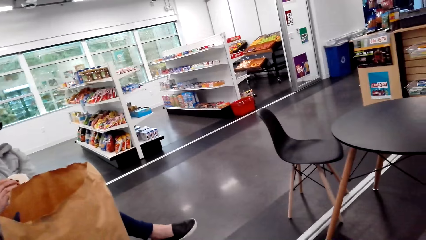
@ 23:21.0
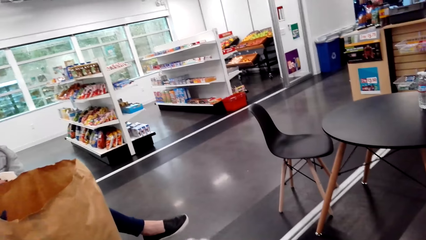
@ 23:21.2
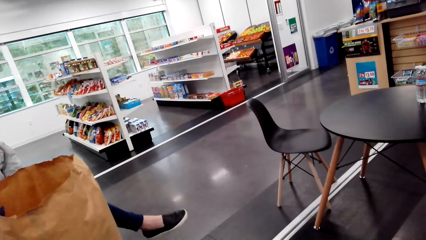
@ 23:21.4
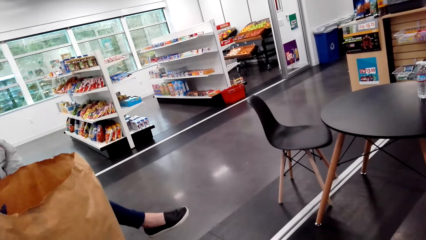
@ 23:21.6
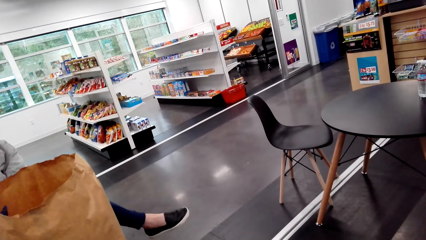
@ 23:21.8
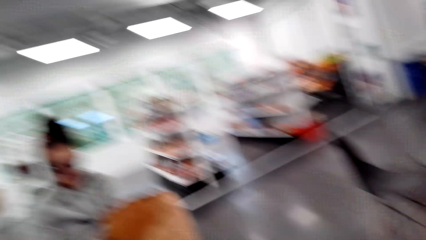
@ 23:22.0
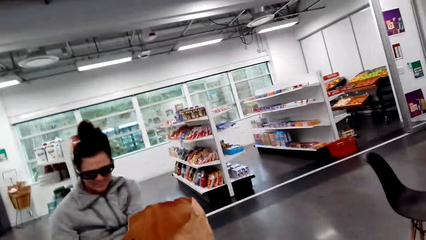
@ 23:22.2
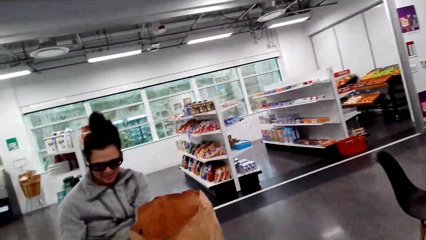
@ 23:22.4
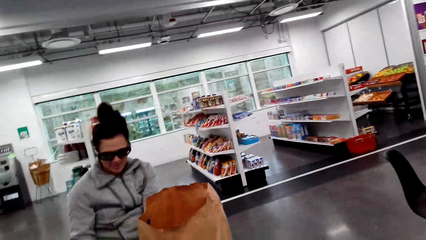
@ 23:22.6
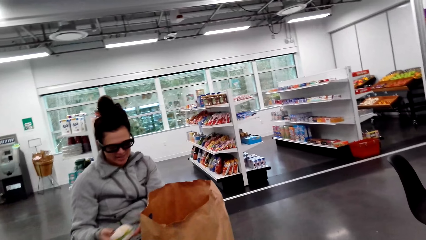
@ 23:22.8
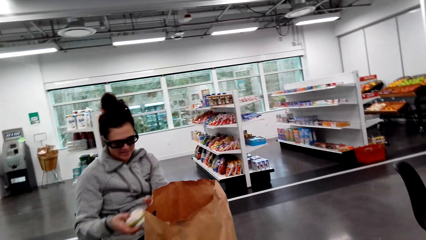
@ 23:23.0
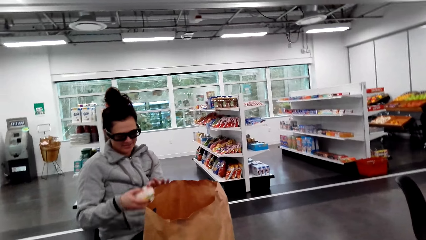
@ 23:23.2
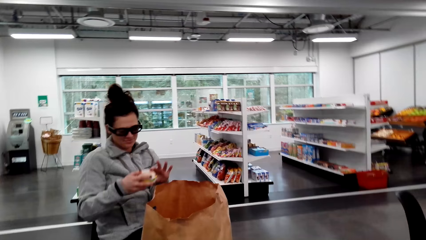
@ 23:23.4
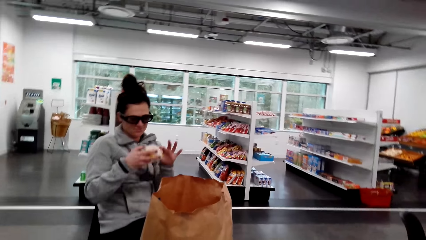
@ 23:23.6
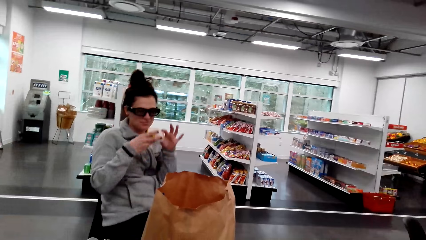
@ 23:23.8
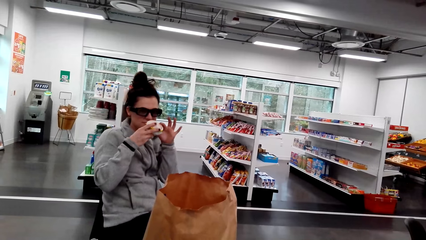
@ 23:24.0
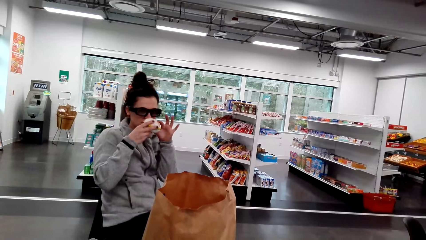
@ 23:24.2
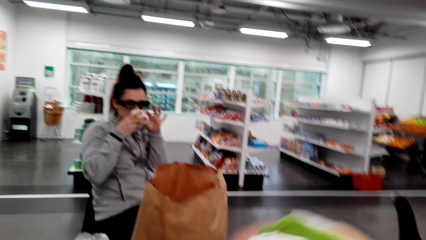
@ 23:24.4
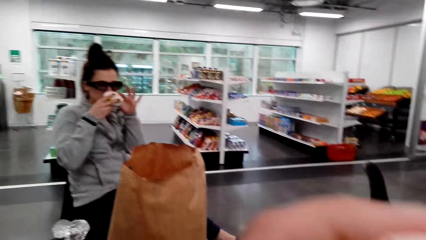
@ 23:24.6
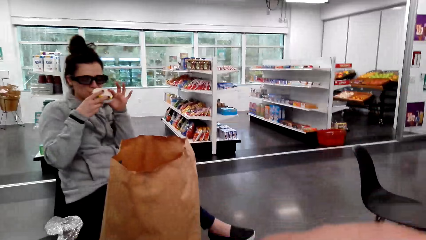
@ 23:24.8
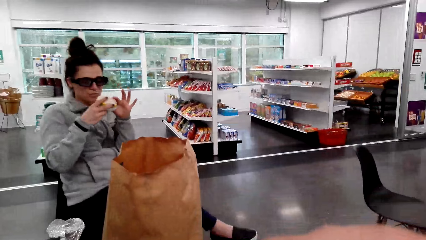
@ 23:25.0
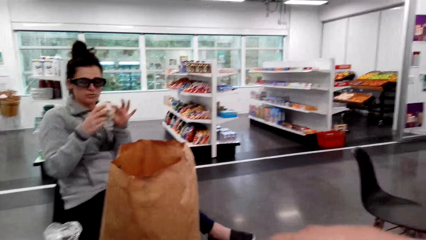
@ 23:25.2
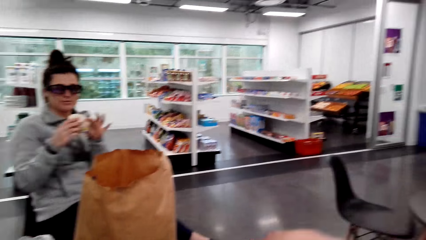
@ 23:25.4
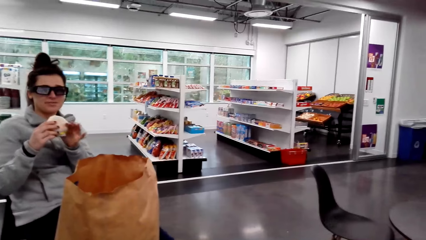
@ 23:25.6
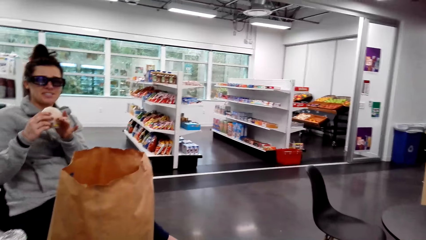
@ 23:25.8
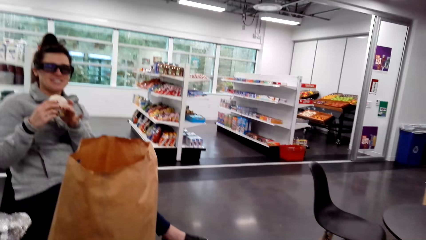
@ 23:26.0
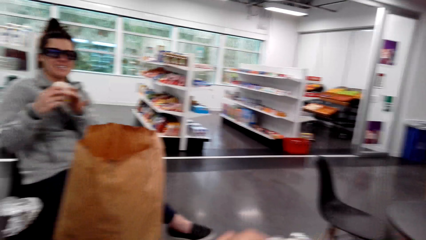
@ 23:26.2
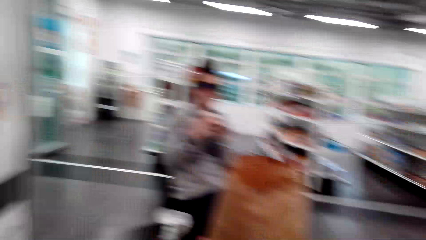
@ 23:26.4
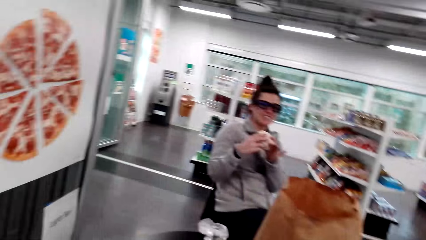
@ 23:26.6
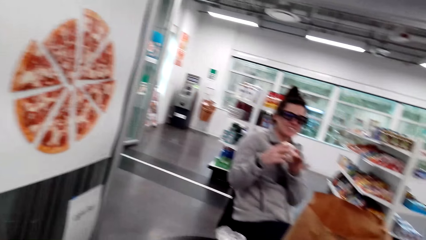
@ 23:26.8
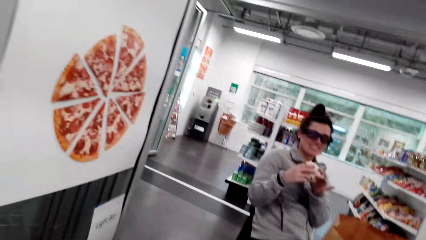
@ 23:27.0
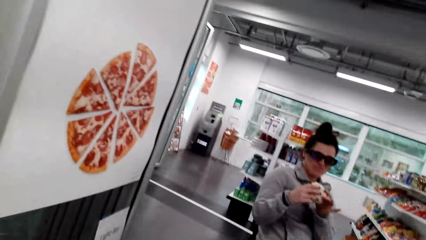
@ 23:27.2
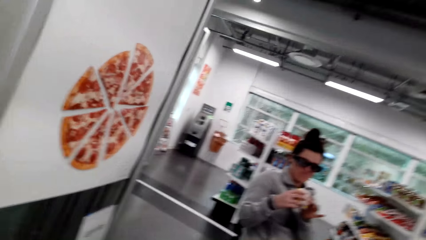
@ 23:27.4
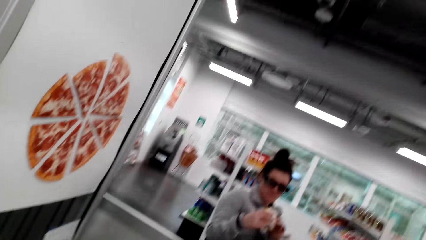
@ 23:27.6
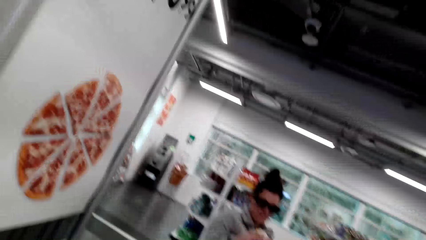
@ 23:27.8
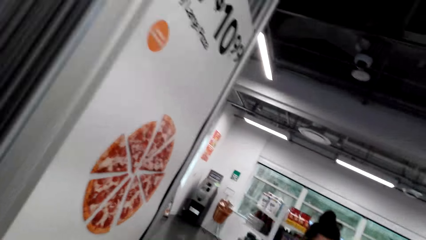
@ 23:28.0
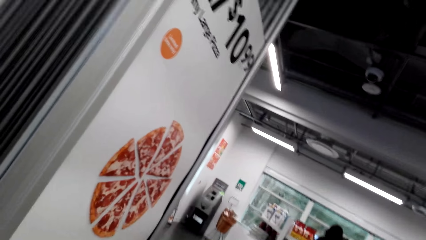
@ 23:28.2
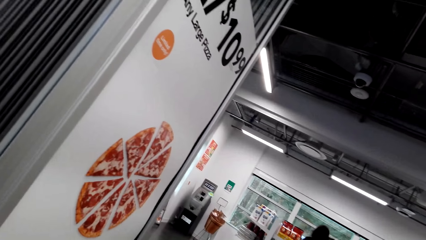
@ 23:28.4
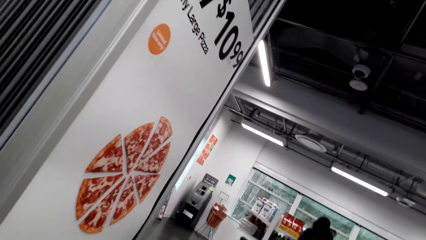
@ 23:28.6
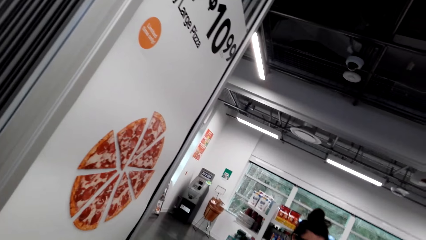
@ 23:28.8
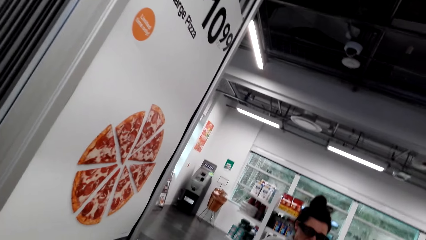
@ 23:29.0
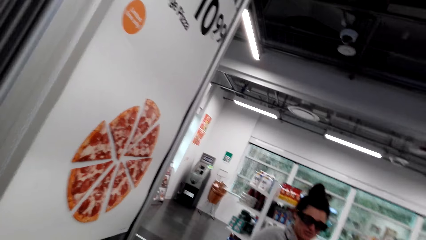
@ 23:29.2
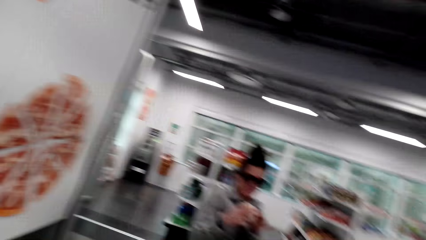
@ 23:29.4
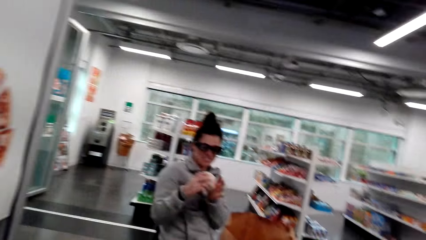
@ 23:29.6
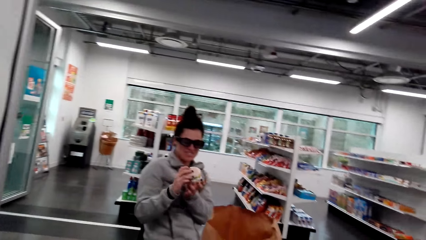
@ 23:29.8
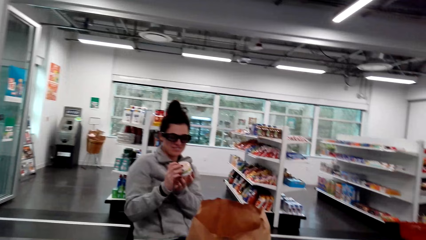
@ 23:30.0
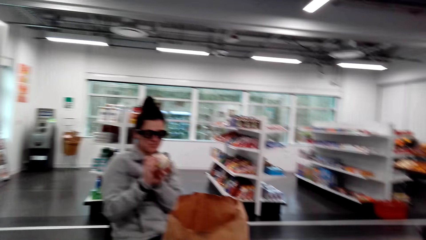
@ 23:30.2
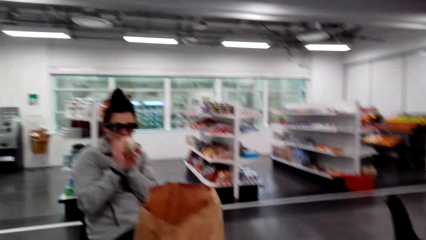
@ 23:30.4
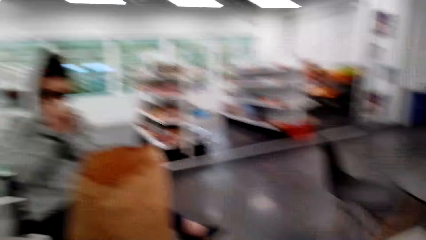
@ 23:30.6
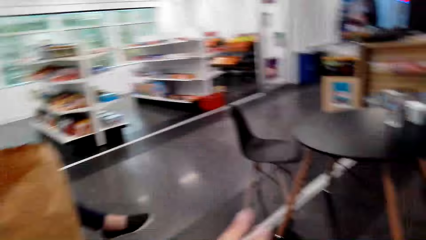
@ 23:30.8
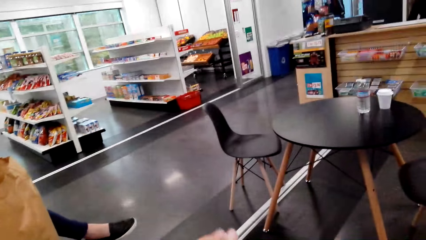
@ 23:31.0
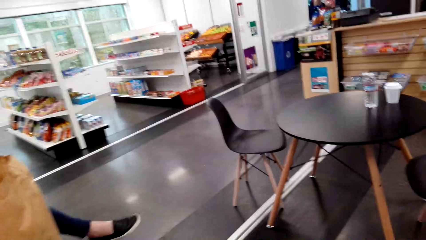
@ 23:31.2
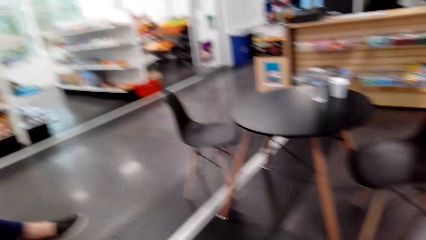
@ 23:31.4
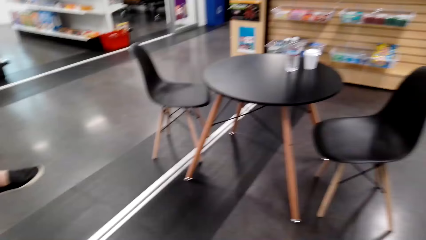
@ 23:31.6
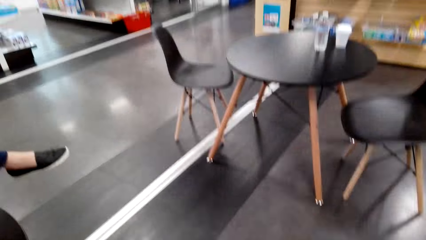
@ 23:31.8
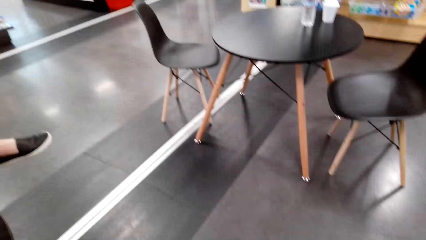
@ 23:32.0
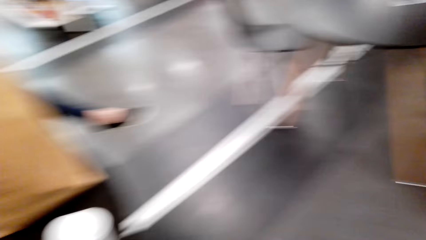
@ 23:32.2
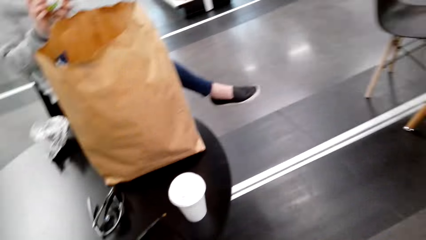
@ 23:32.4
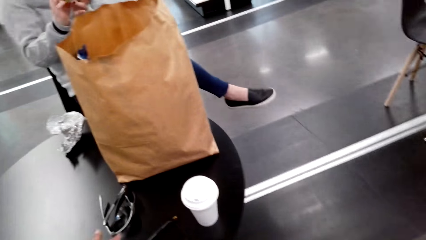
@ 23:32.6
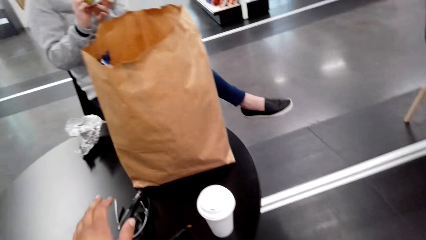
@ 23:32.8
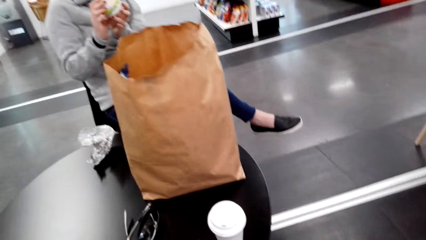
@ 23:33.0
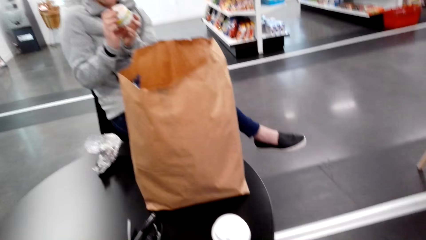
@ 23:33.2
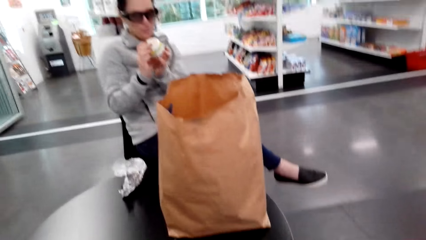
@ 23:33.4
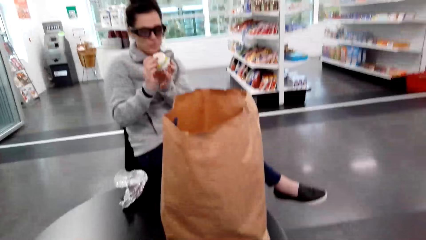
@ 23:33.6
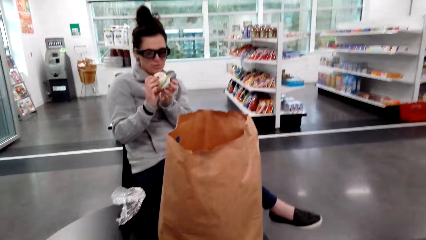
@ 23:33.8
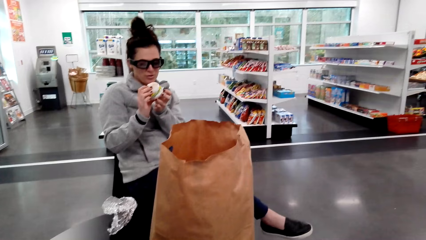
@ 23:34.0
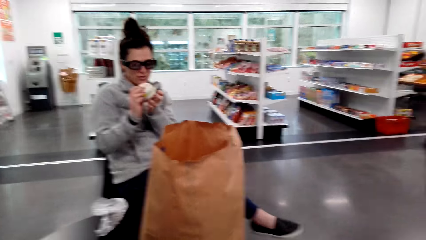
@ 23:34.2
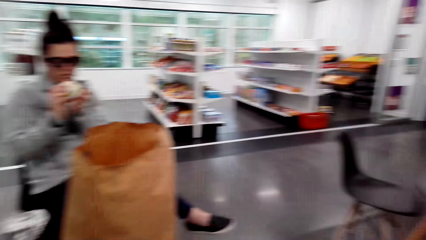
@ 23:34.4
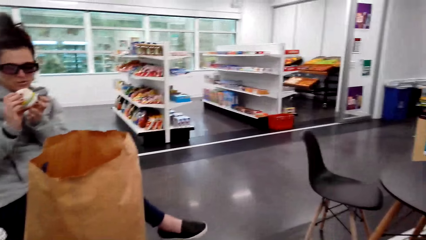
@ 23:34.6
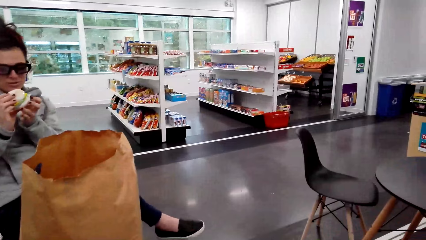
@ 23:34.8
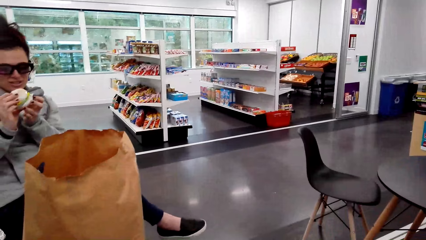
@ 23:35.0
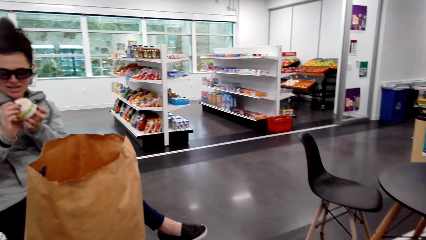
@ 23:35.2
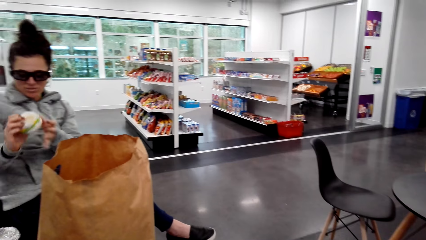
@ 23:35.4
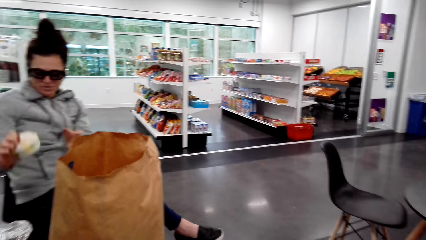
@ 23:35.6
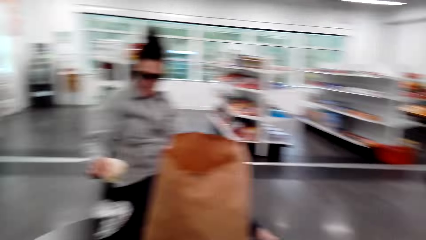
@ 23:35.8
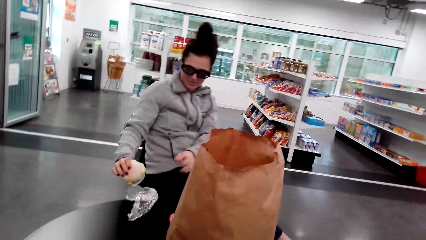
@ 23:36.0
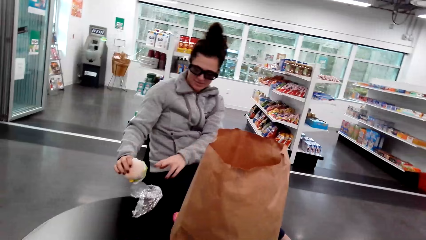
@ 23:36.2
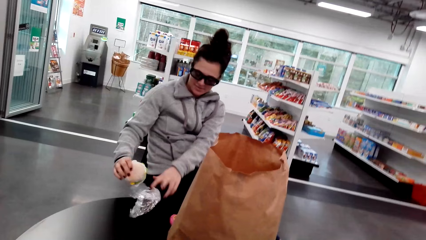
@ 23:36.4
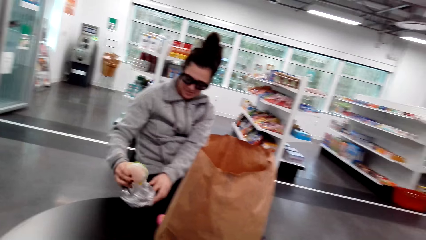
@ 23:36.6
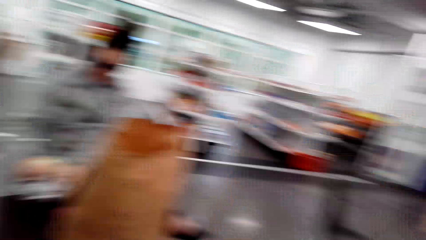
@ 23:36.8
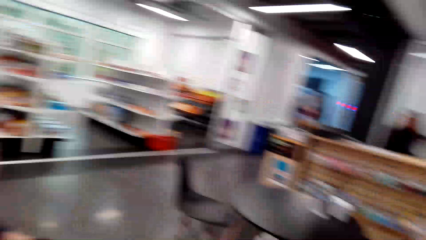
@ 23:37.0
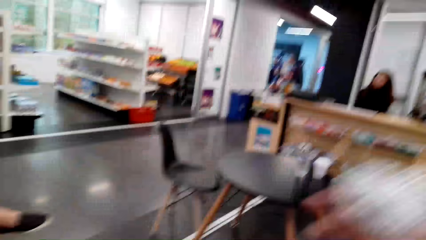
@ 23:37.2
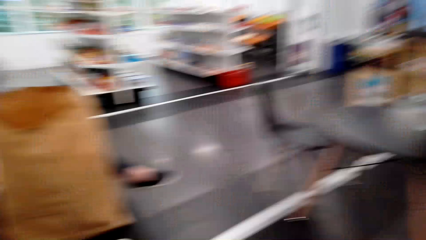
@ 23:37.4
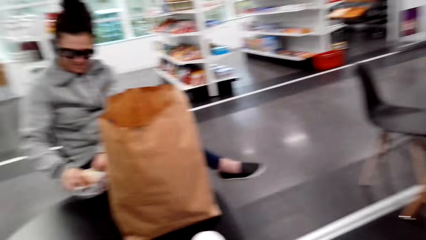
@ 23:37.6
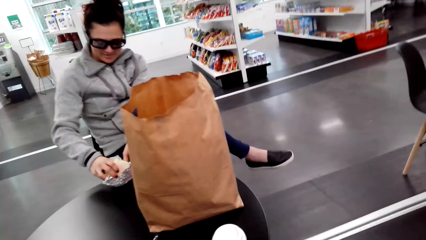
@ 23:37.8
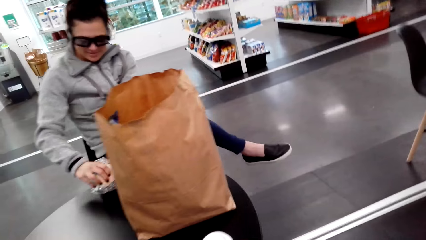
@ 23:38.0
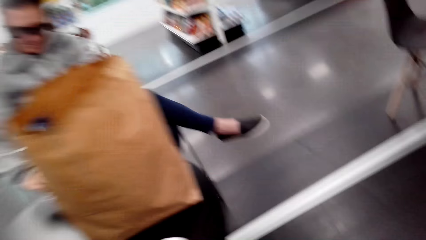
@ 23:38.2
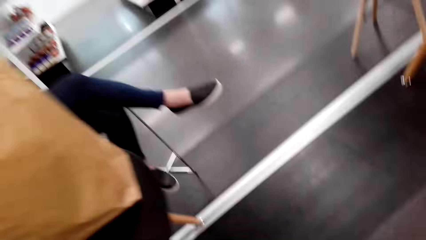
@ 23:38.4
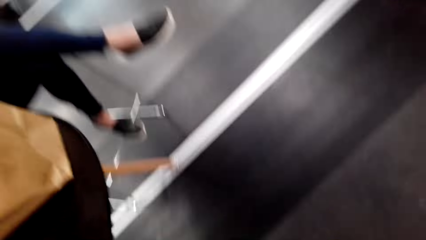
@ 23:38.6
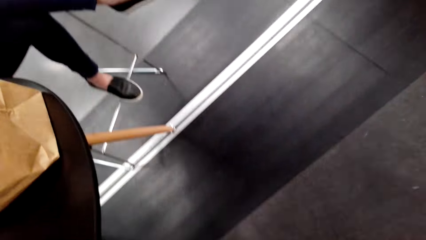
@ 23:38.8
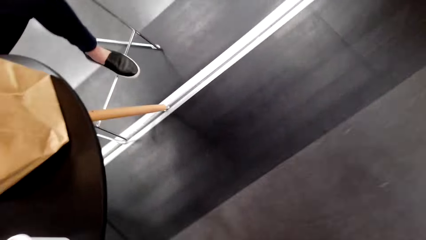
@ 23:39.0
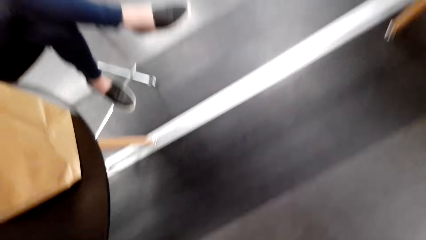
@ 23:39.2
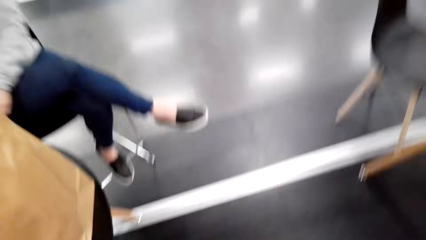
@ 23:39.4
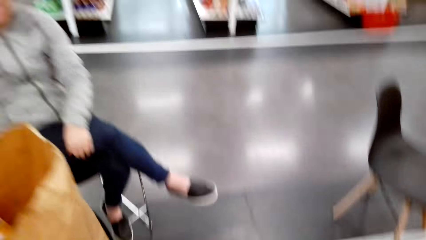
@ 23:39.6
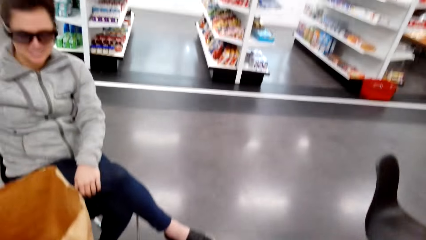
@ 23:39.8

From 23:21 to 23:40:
A woman holds something. The woman smells the sandwich. The camera wearer holds something and looks around. The woman dialogues with the camera wearer. Another woman sits at the counter. The camera wearer moves a hand and looks around. The first woman picks a foil paper on the table. The first woman puts the sandwich in the foil. The other woman looks around. The camera wearer dialogues with the first woman. The first woman wraps something with the foil paper. The camera wearer moves around.
